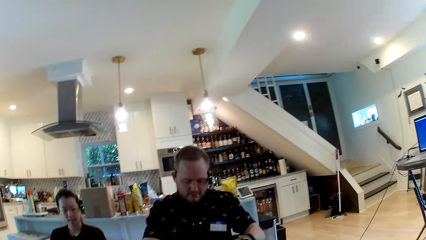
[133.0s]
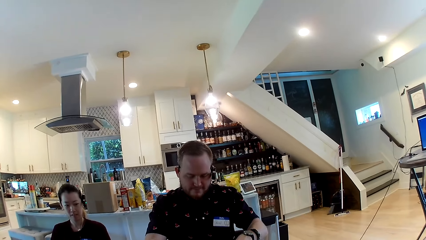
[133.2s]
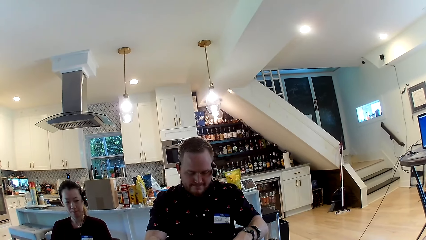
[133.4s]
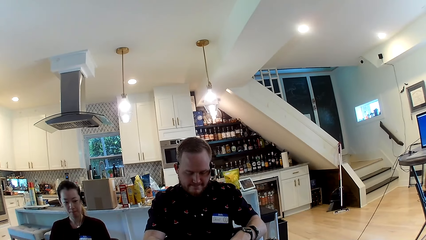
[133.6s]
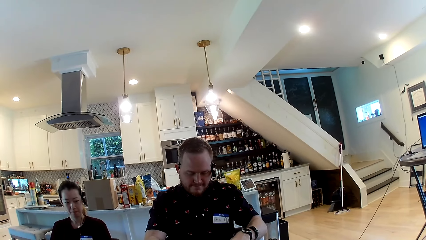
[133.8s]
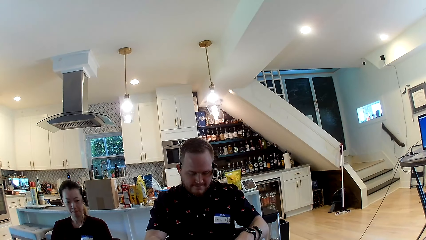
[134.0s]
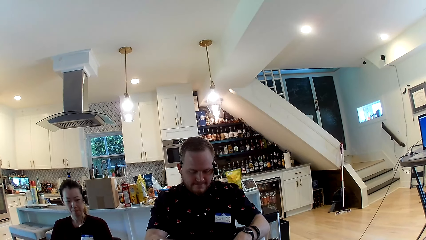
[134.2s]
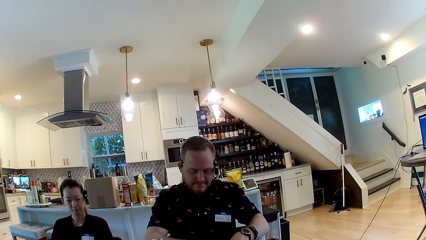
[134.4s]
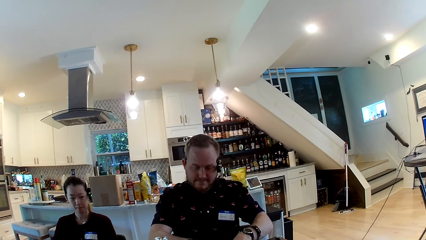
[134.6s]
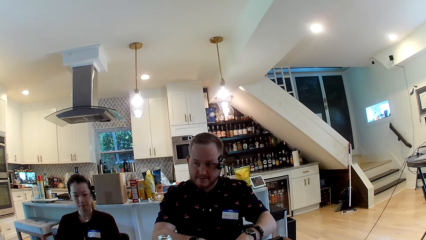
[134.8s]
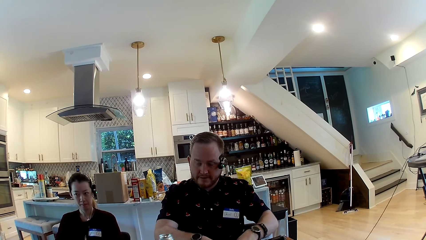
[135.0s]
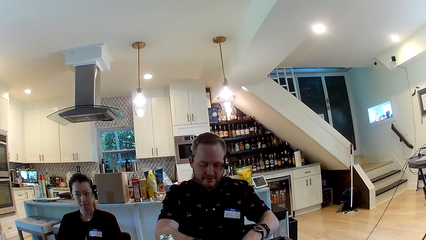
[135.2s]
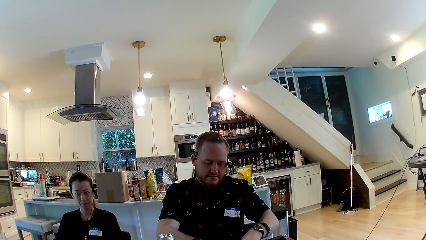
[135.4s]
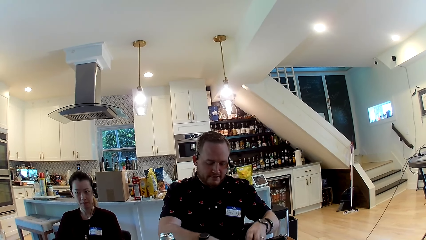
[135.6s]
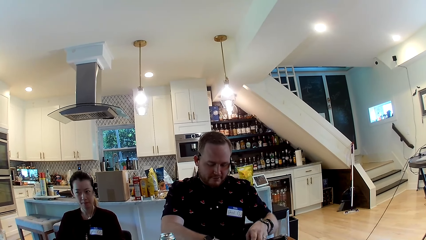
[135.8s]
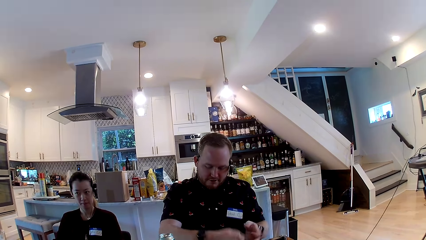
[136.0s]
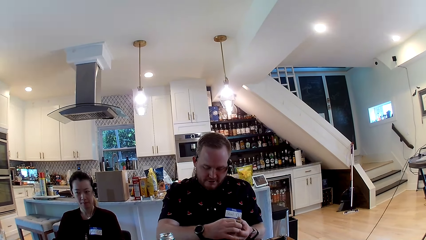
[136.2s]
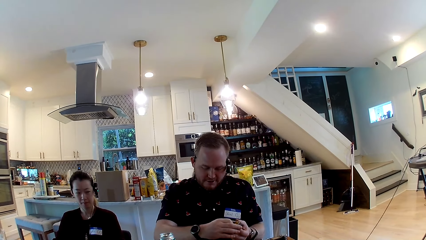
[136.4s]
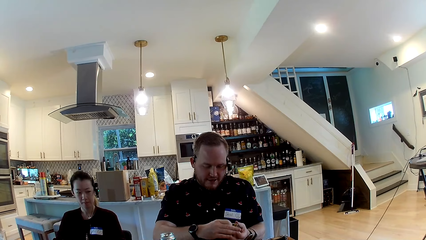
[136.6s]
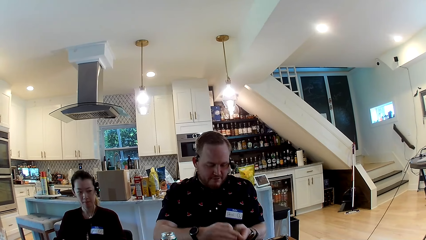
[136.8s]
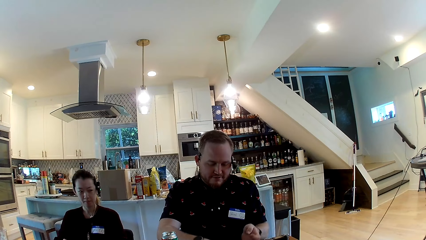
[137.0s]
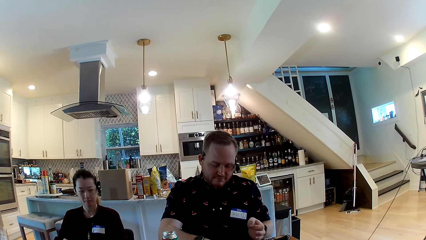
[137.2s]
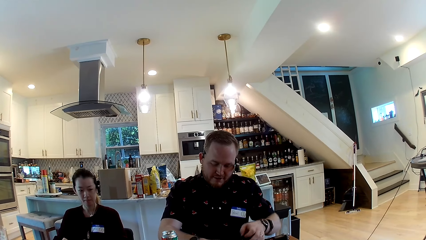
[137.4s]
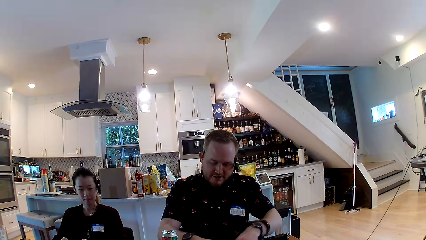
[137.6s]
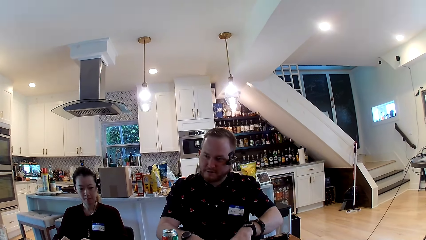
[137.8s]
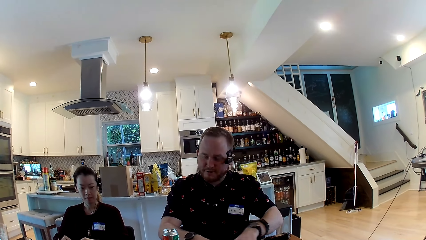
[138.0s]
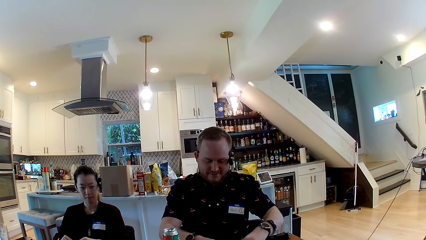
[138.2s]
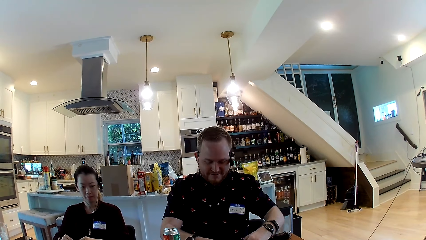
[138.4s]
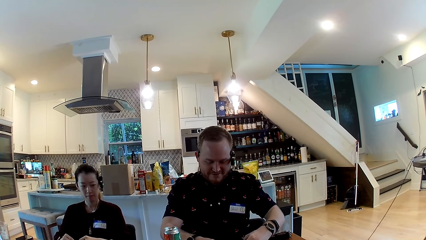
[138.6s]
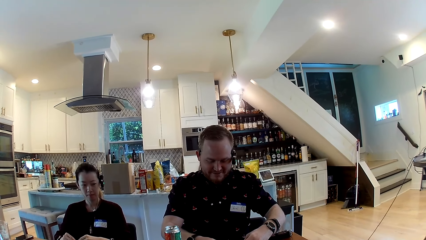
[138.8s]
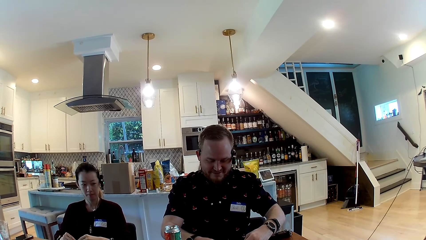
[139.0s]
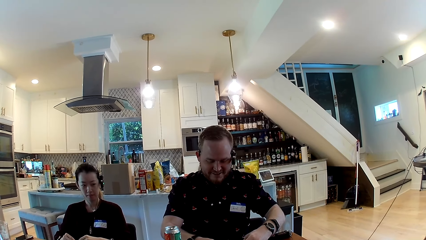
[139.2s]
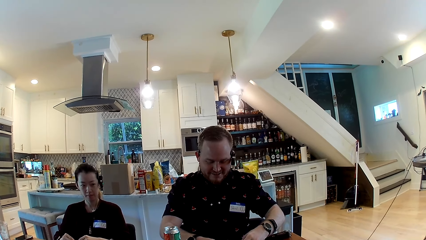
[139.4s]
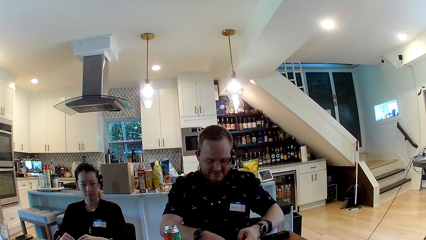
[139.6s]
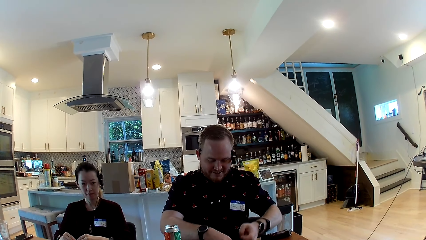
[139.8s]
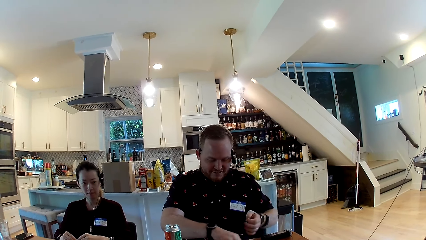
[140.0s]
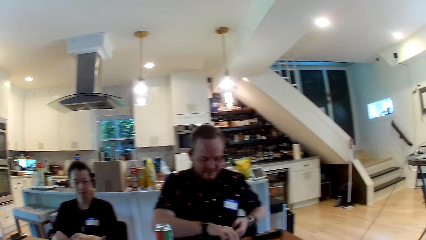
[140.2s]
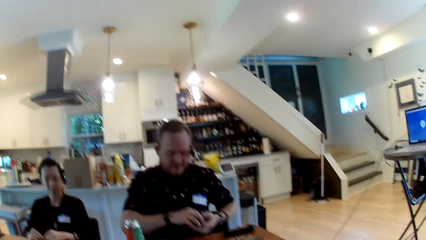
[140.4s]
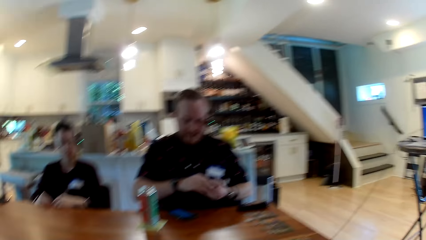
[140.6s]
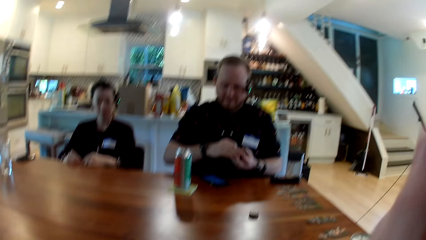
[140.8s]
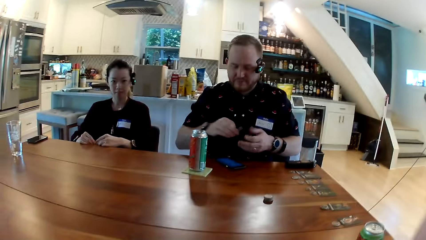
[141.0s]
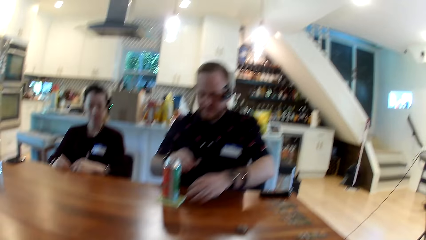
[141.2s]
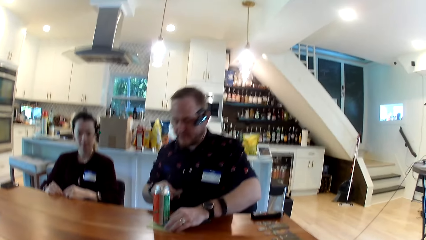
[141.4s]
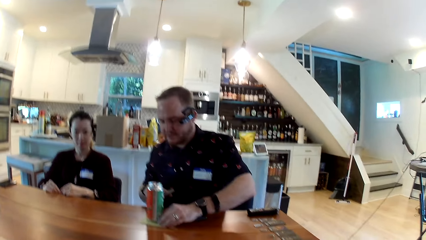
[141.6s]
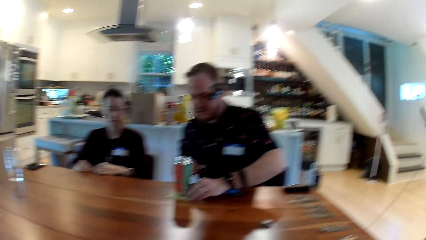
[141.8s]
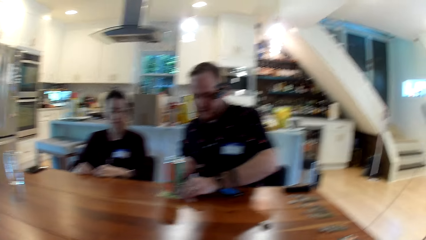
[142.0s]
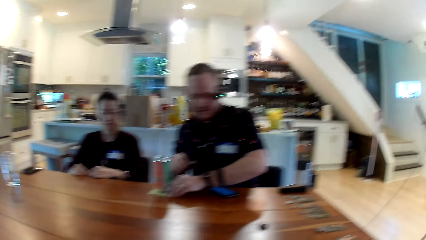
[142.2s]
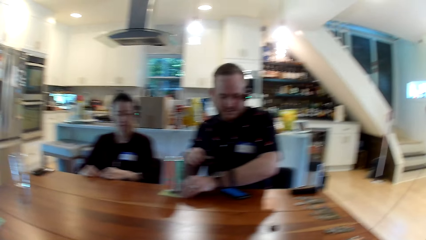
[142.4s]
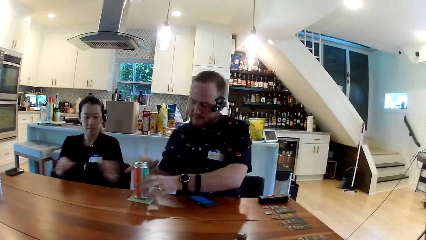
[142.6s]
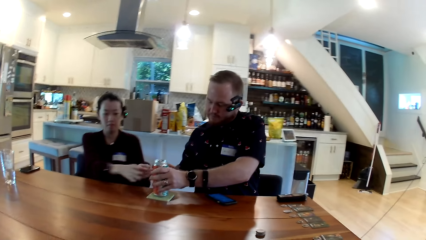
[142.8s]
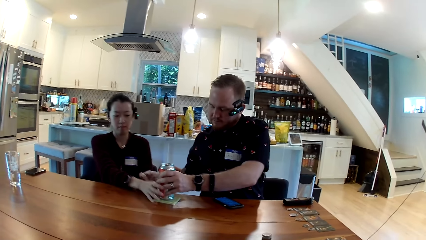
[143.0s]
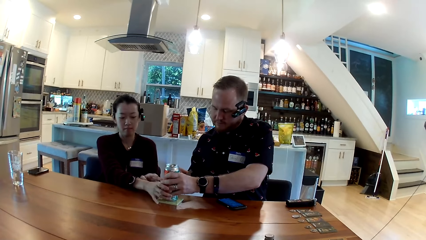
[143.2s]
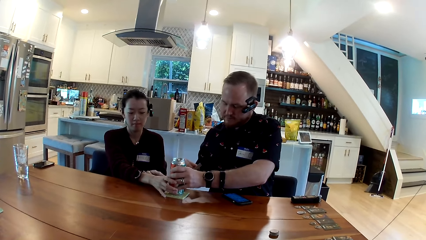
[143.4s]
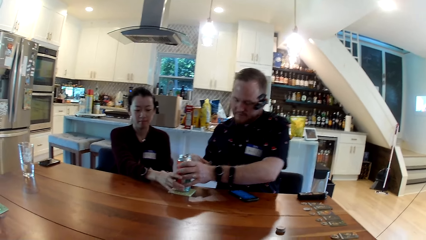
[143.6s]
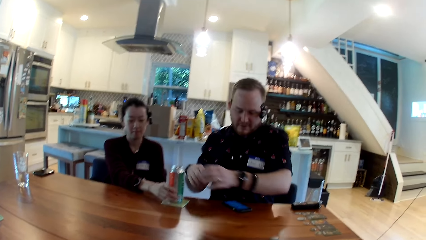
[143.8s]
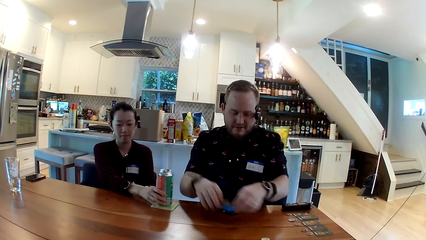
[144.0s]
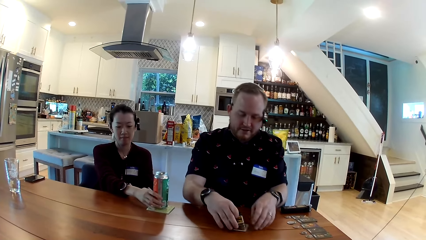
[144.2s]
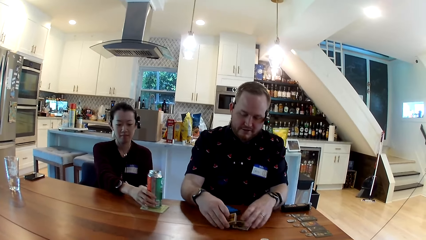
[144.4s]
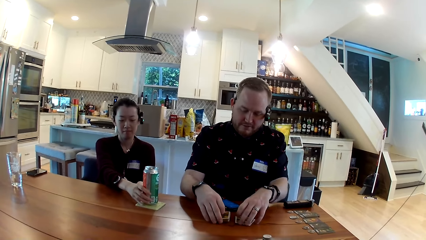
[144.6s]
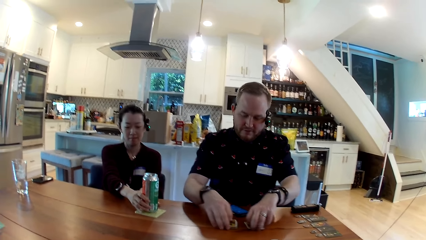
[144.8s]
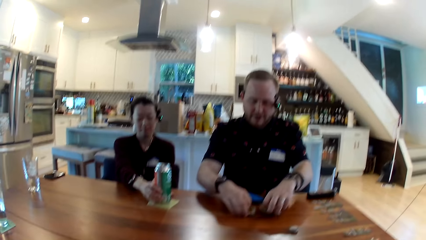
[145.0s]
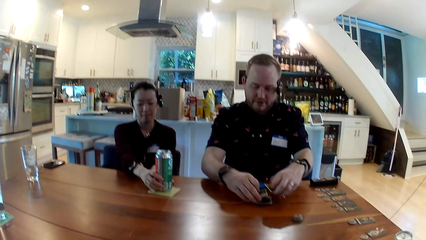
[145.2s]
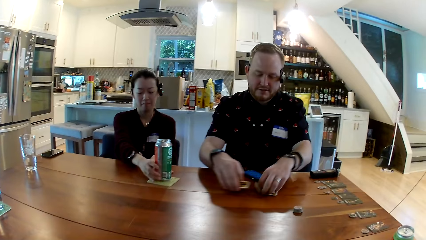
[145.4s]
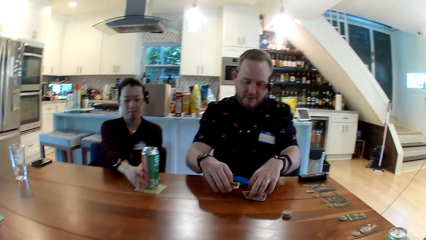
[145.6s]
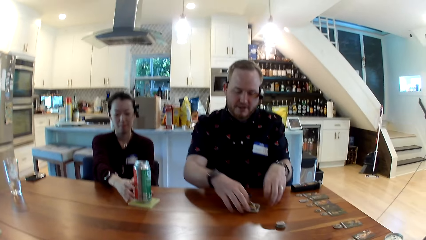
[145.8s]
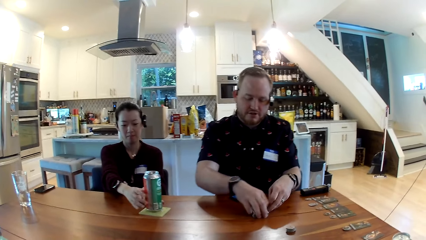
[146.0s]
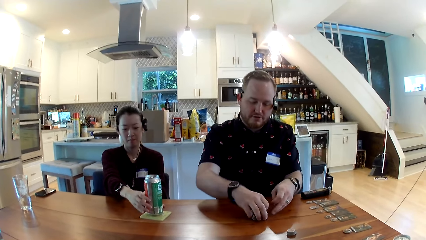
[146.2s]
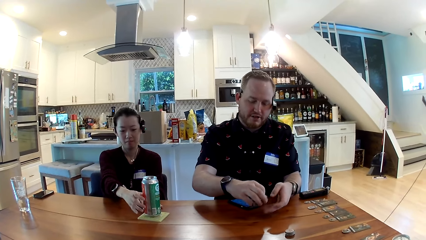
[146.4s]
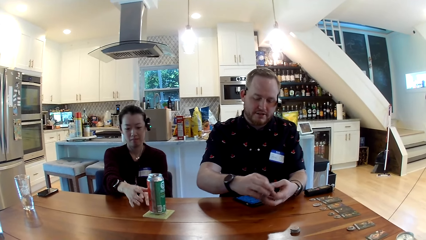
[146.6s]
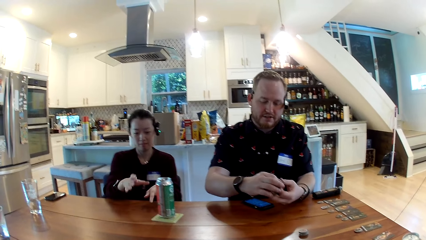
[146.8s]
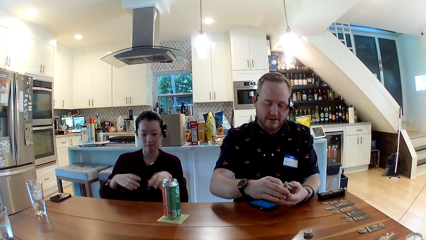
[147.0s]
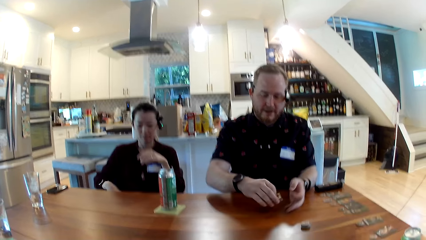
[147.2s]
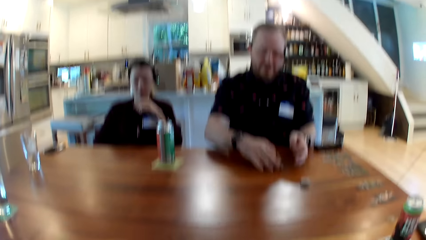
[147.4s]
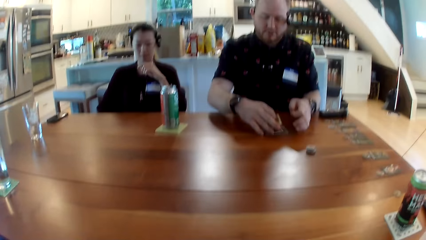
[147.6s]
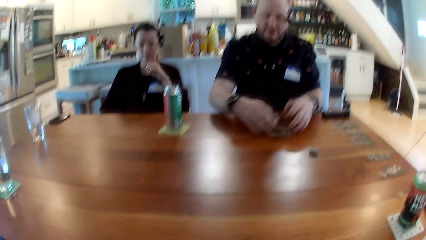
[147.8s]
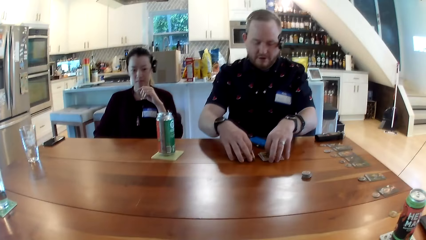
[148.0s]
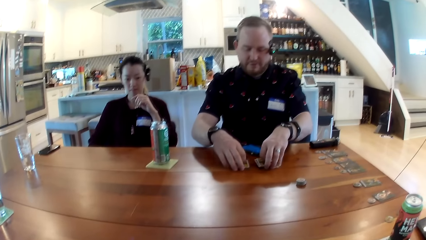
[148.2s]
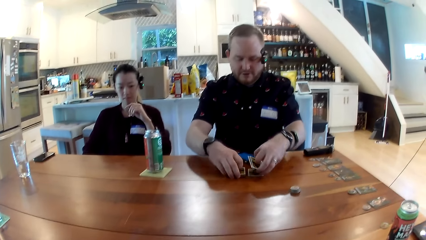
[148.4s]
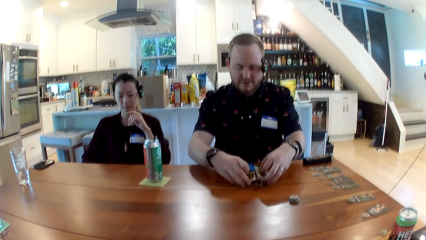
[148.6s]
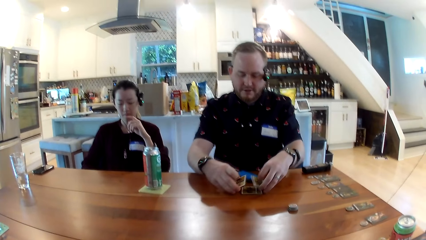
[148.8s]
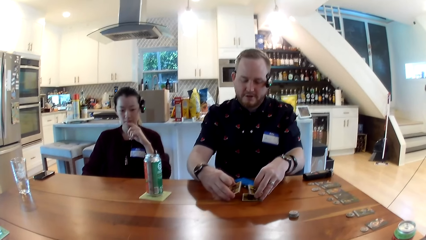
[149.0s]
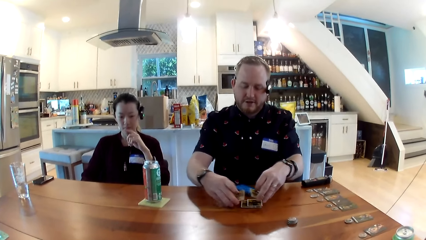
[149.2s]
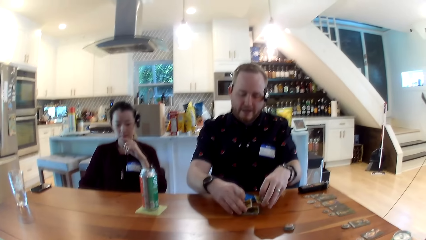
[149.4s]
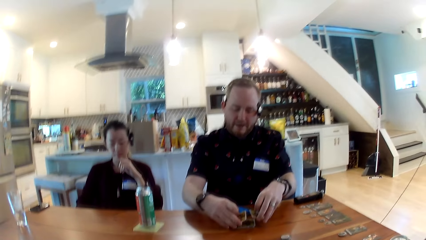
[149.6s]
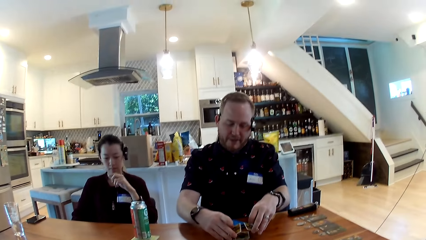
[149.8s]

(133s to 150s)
The man shuffles the game cards on the dining table with both hands. The man picks the game cards from the dining table with his right hand. The man holds the cards. The man adjusts the game cards in his right hand with his left hand. The man places the game cards in his right hand on the dining table. The woman converses with the group of people in the dining area. The man talks to a person. The man shuffles the game cards on the dining table with both hands. The camera wearer converses with the group of people in the dining area. The man picks the game cards from the dining table with his right hand, and adjusts the game cards in his right hand with his left hand. The man slides the soda can across the dining table with his left hand. The man converses with the group of people. Another woman holds the soda can on the dining table with her right hand. The man places the game cards in his right hand on the dining table, and shuffles the game cards on the dining table with both hands. The other woman removes her hand from the can. The man picks the game cards from the dining table with his right hand, and adjusts the game cards in his right hand with his left hand. The other woman puts her hand on the mouth. The man places the game cards in his right hand on the dining table, and shuffles the game cards on the dining table with both hands.
